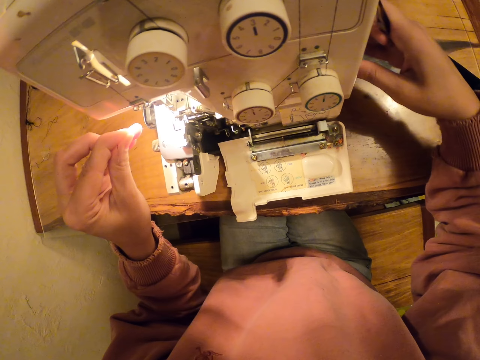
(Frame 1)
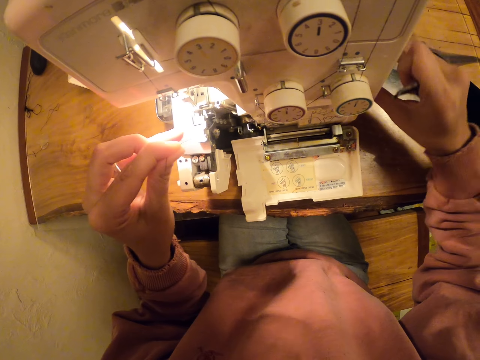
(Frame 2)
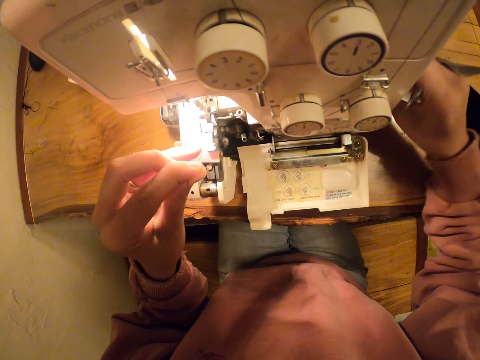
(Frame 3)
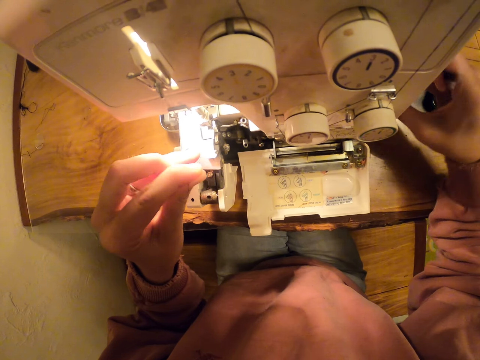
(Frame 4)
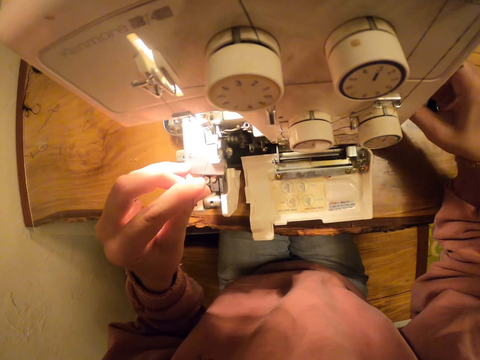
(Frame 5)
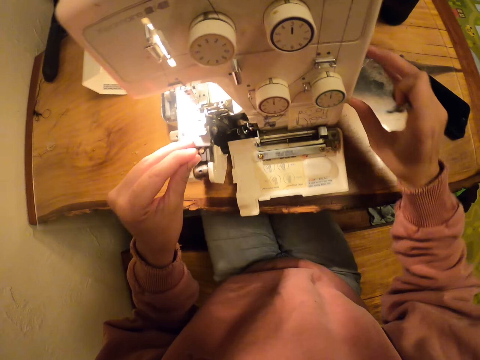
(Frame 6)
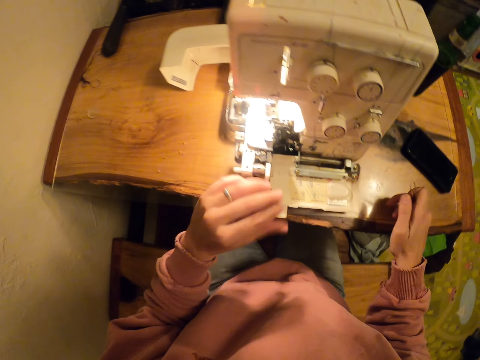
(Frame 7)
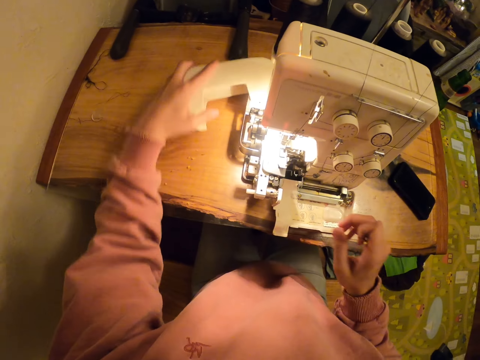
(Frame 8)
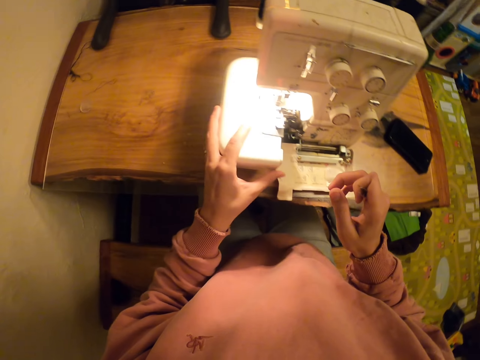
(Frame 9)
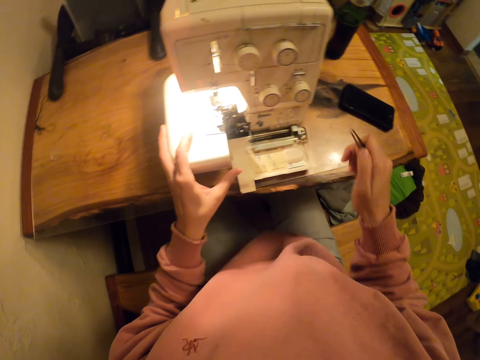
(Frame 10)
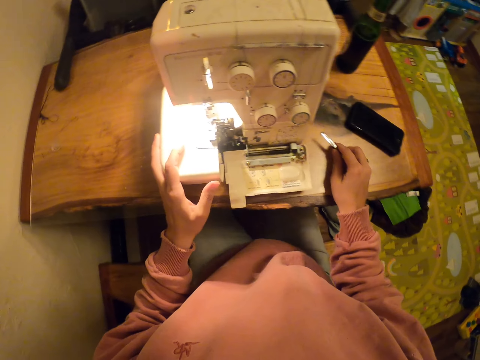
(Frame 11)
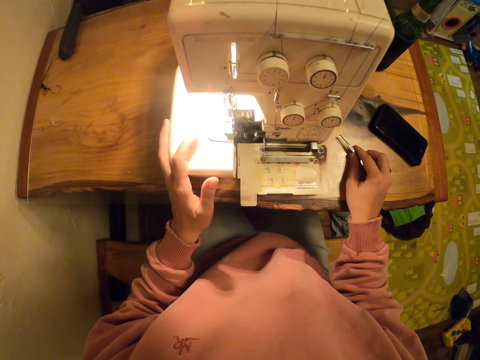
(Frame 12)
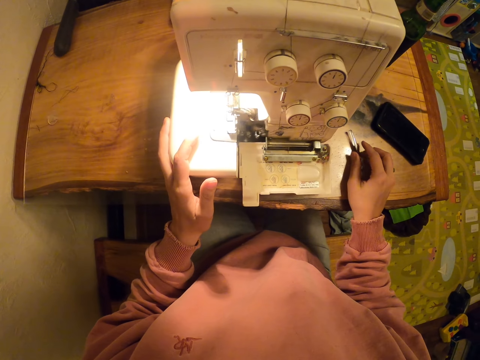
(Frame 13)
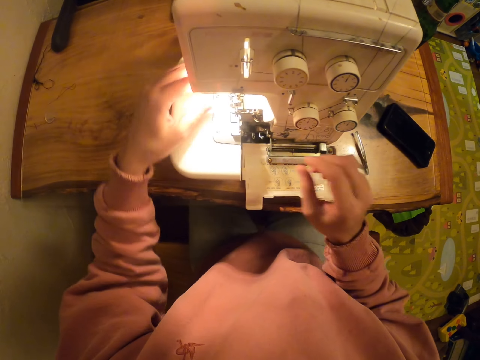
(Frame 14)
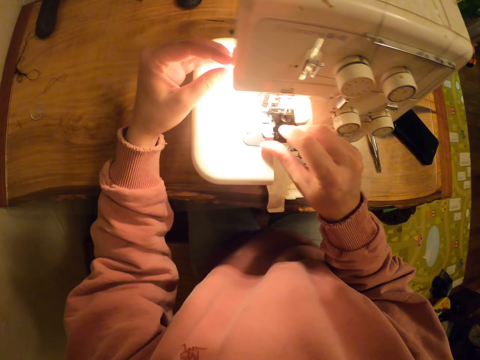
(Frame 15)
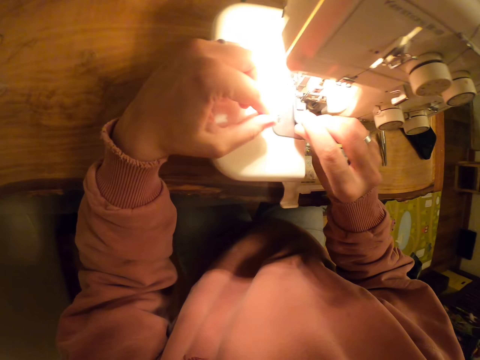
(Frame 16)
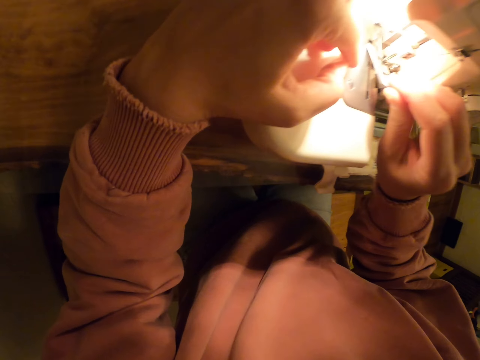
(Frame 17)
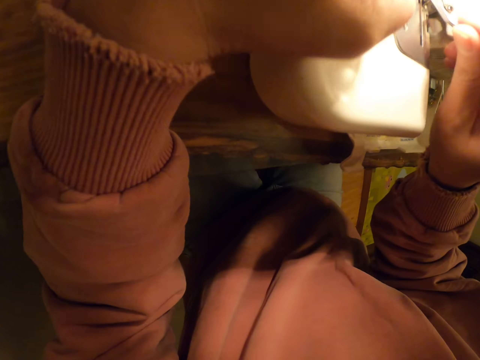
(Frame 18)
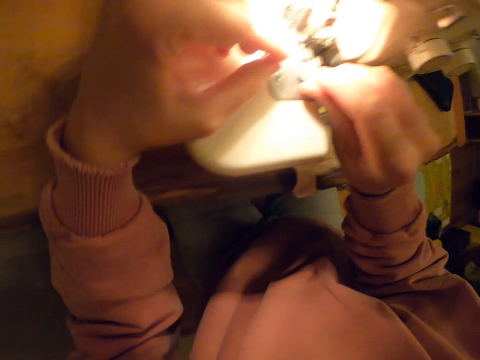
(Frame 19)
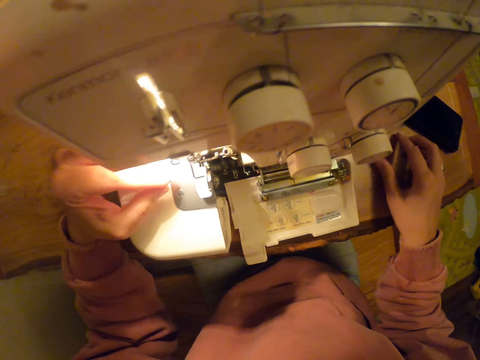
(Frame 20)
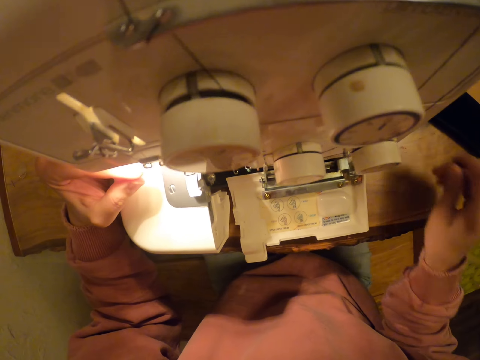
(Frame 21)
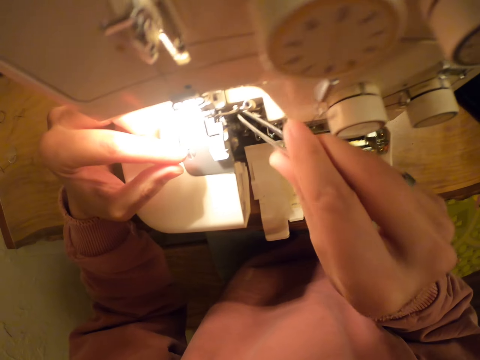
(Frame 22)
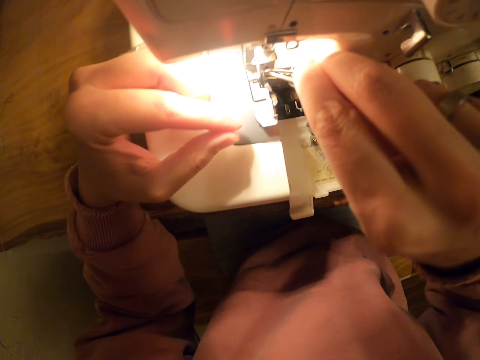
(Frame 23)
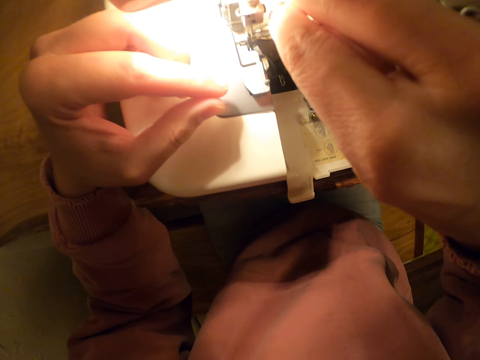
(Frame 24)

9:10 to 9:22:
The camera wearer swings the machine. They close something on the sewing machine. They put something on the table. They drop something on the table. They touch the sewing machine. They pick up something.

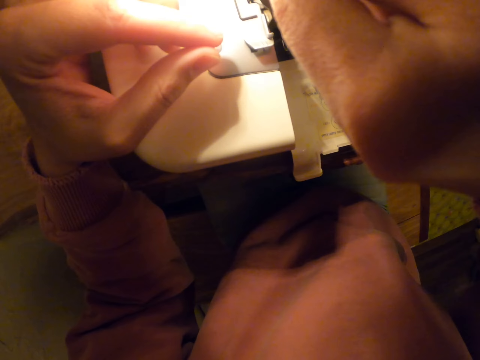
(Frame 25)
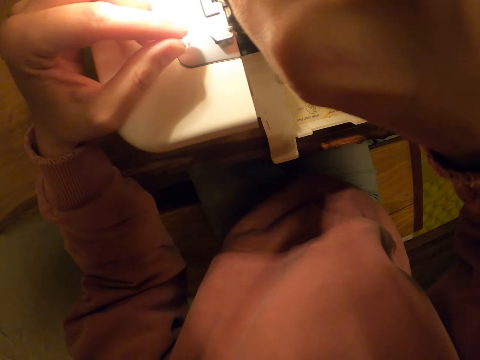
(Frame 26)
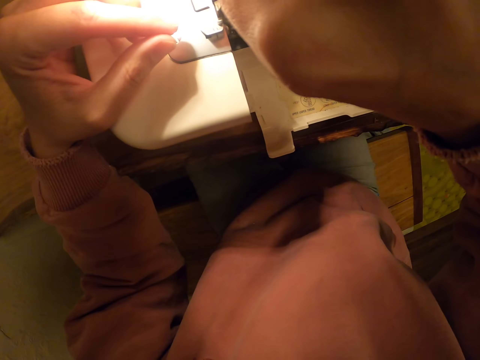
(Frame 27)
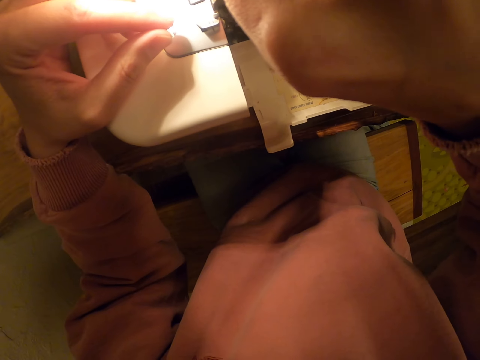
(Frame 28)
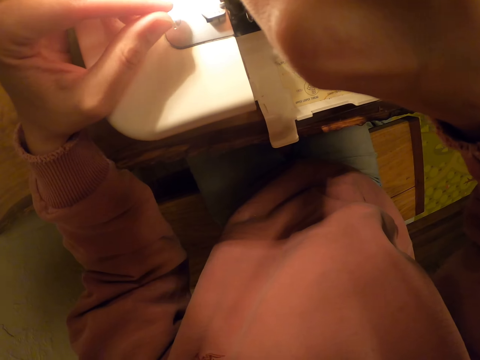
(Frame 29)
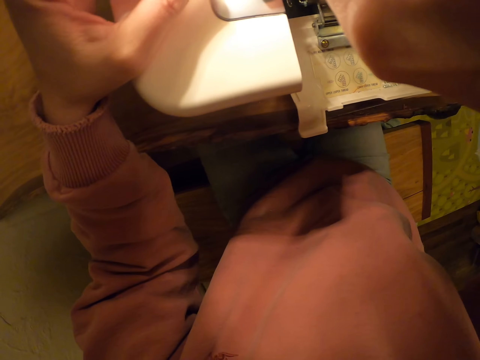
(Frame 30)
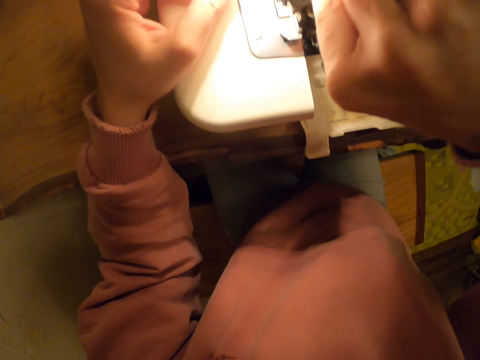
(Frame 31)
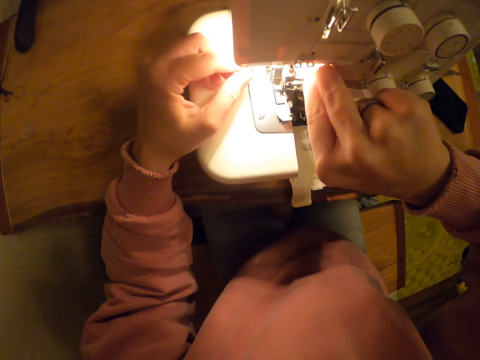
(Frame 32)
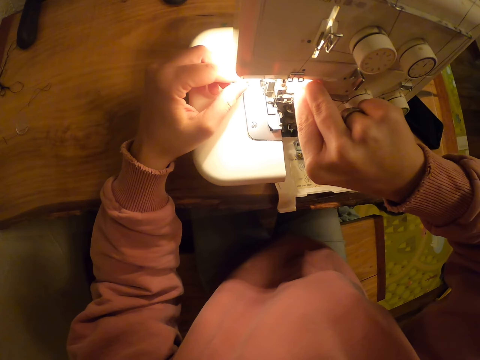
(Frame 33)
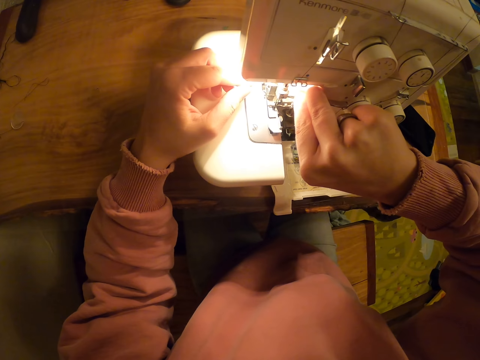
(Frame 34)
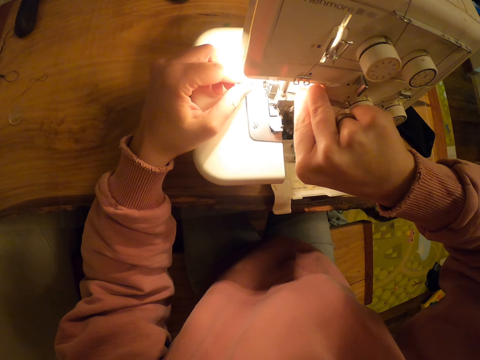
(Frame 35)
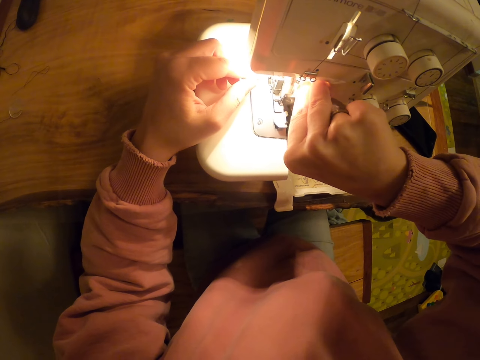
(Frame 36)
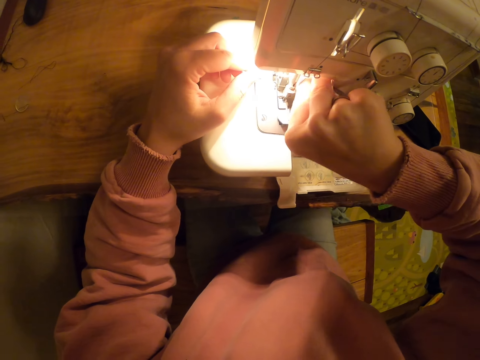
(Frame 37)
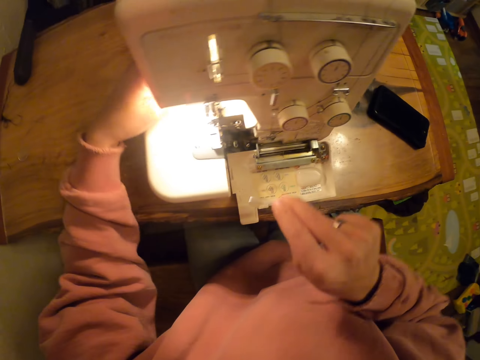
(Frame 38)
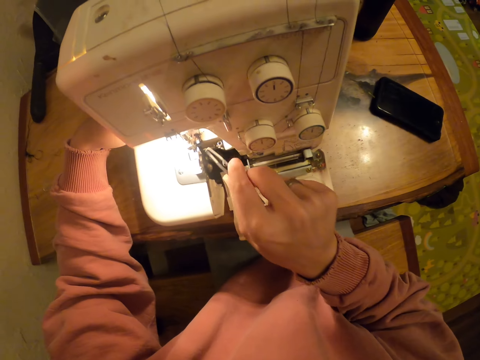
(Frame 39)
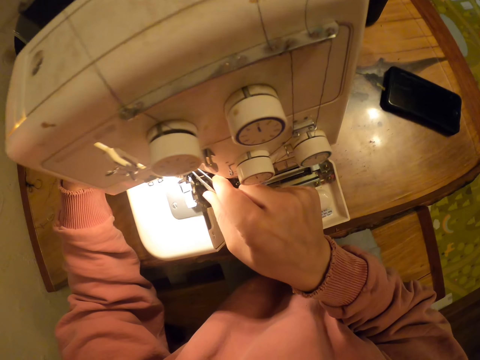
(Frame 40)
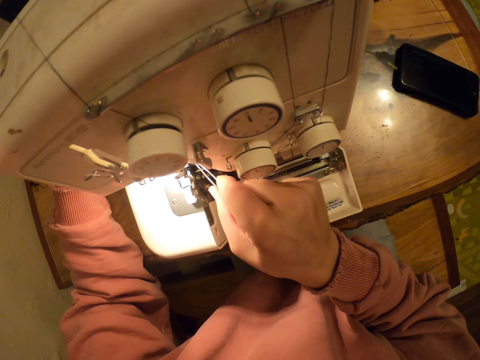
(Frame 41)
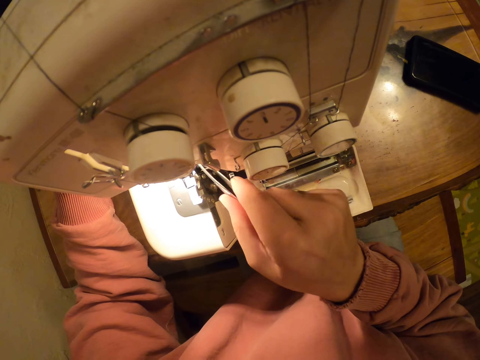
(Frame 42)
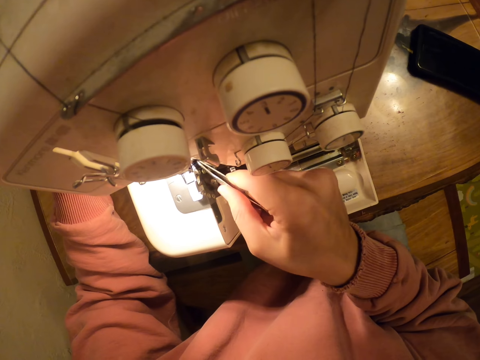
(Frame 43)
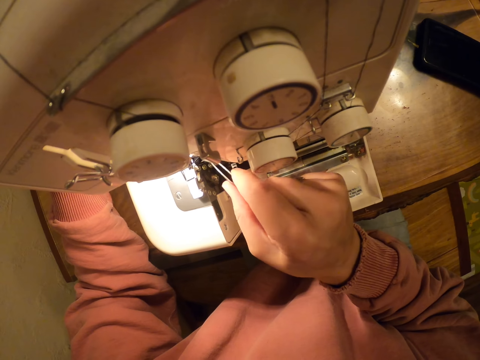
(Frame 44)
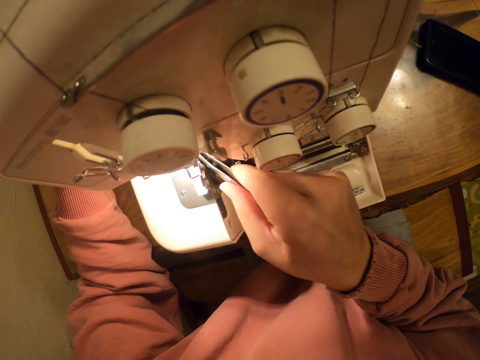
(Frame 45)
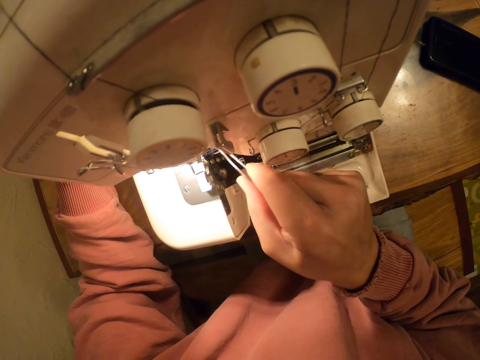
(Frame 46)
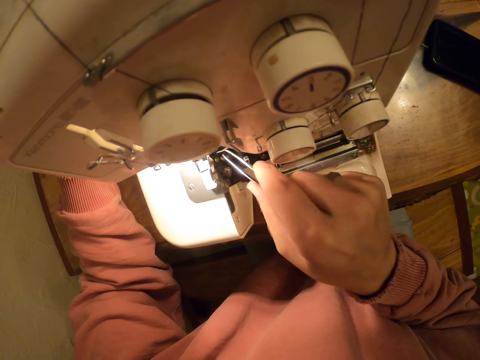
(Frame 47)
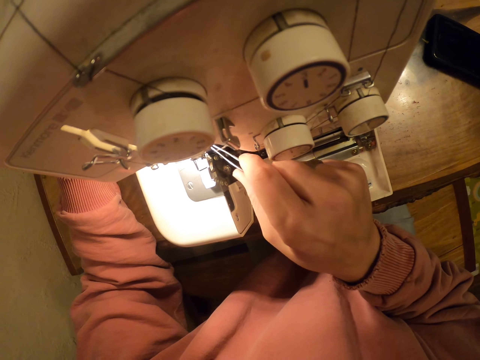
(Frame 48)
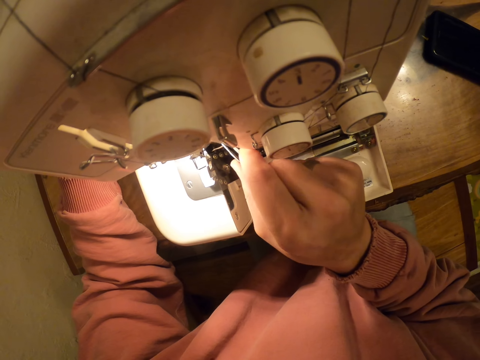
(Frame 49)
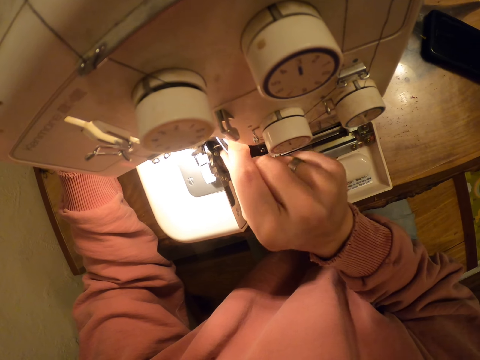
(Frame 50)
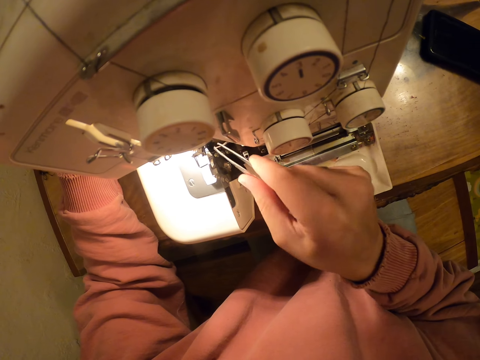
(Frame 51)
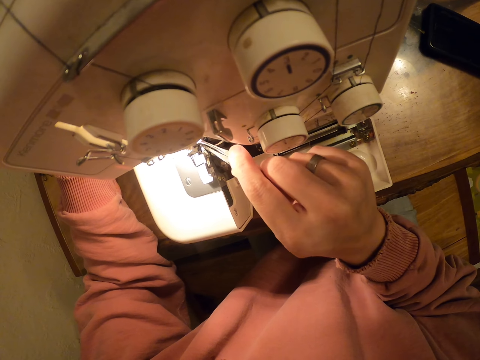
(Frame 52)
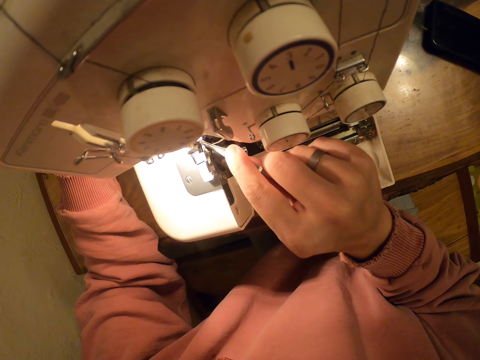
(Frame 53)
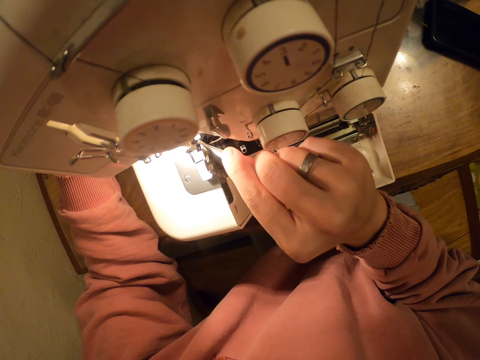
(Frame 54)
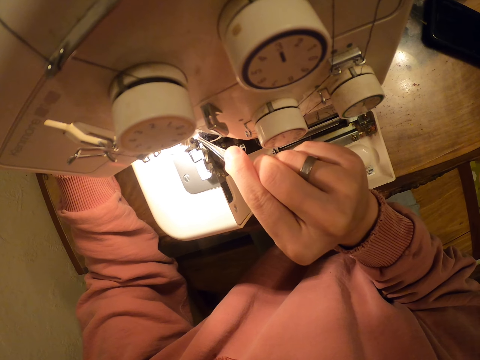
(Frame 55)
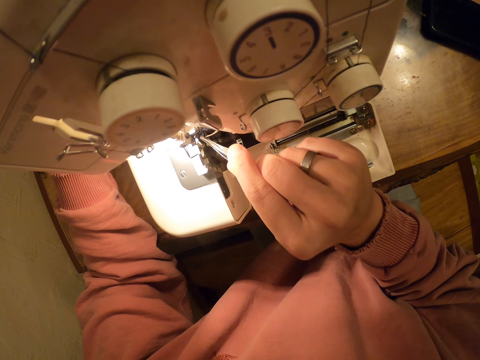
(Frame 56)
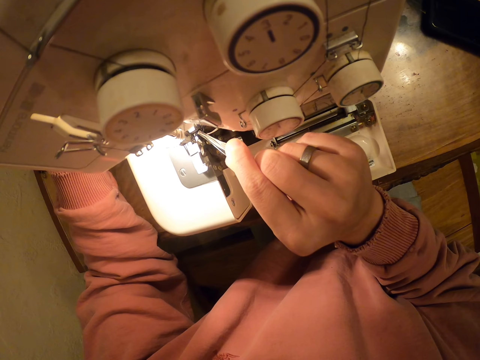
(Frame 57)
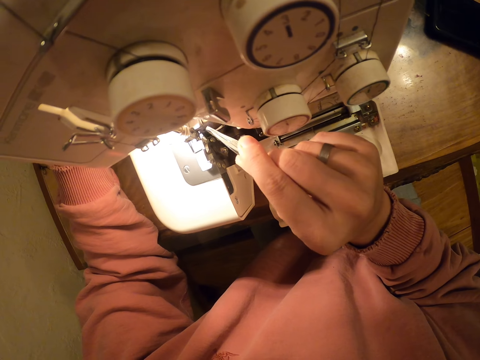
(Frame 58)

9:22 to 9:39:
The camera wearer pulls the thread with something. They pull it repeatedly. They run the sewing machine. They pull the thread with something. They pull it repeatedly.
